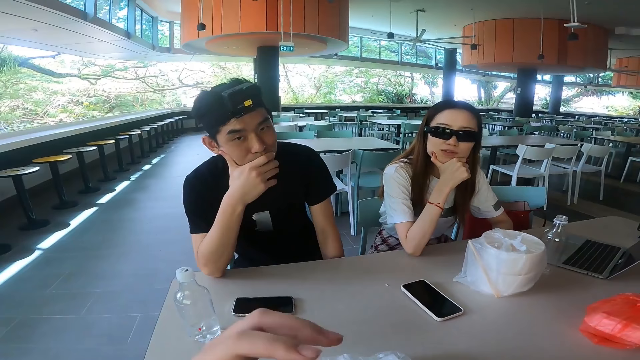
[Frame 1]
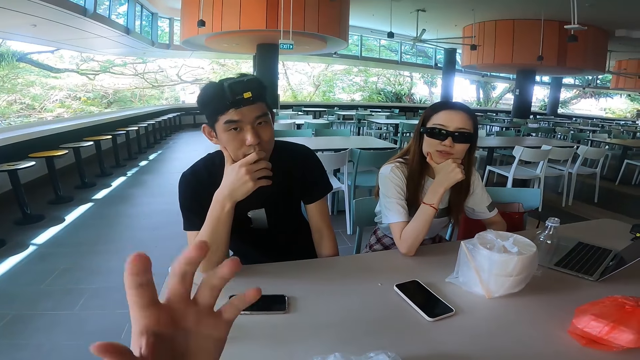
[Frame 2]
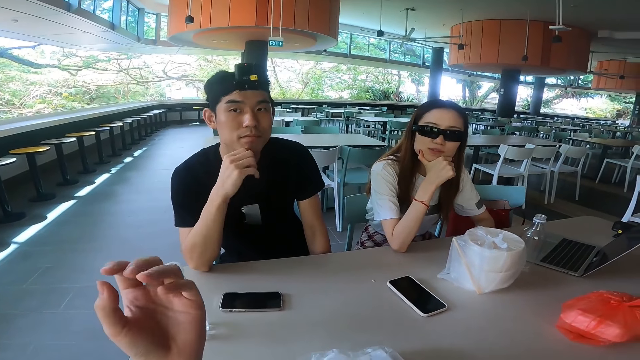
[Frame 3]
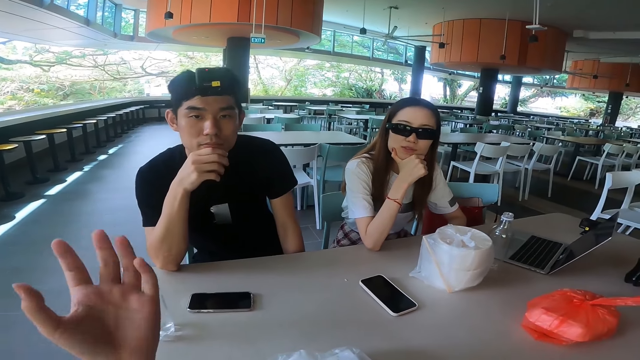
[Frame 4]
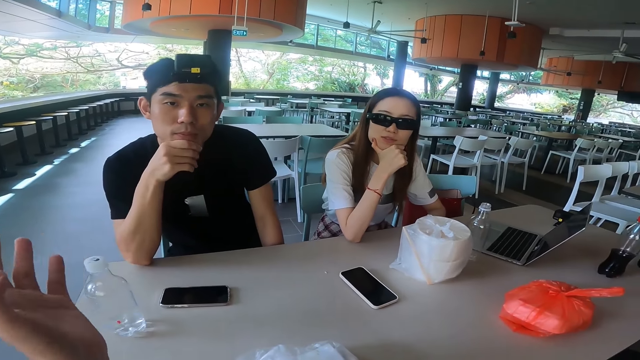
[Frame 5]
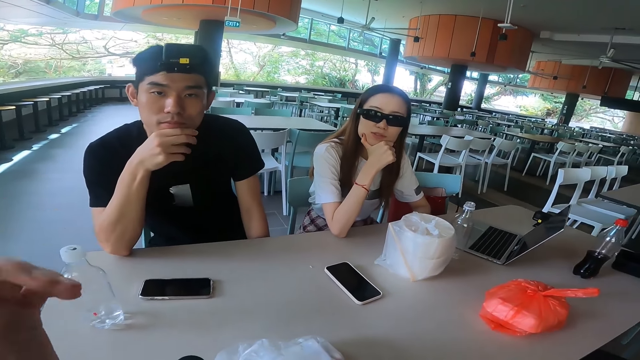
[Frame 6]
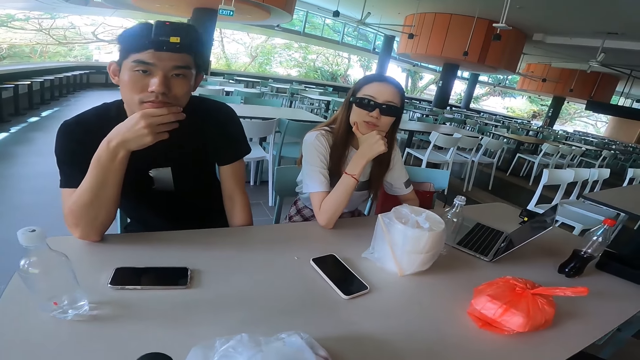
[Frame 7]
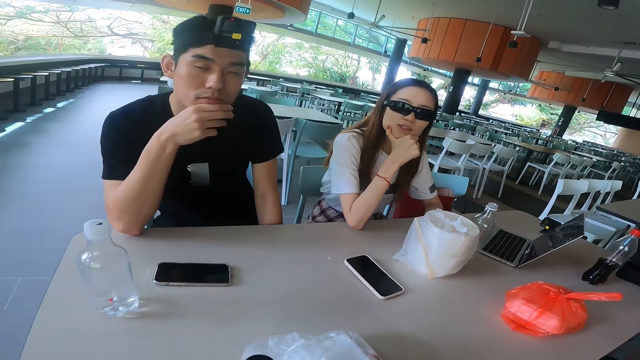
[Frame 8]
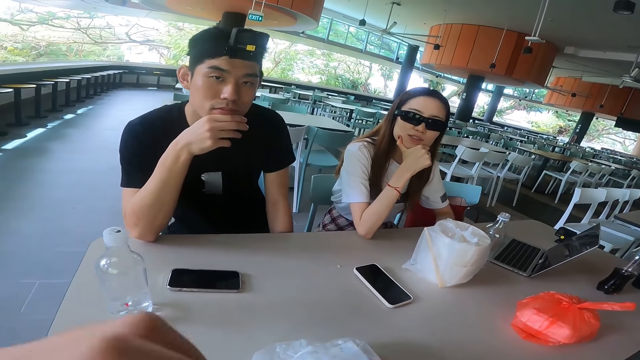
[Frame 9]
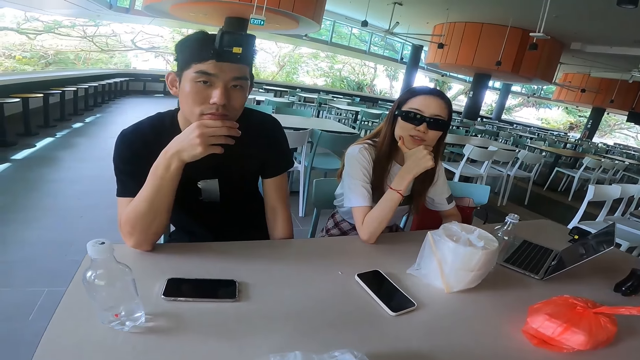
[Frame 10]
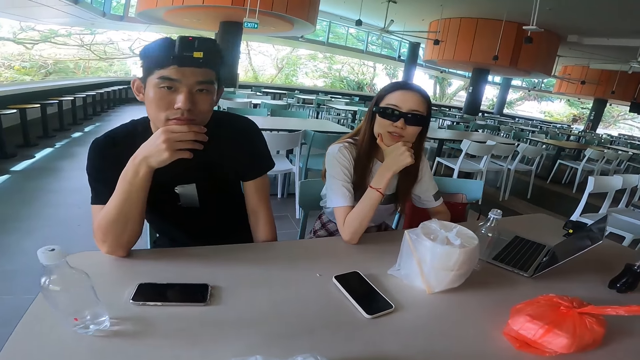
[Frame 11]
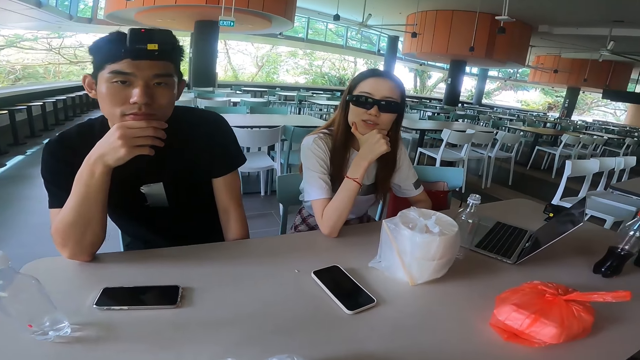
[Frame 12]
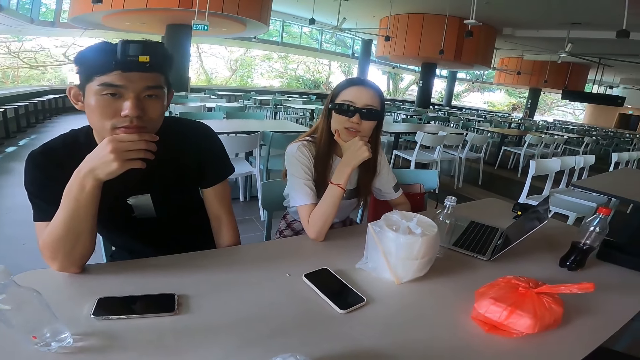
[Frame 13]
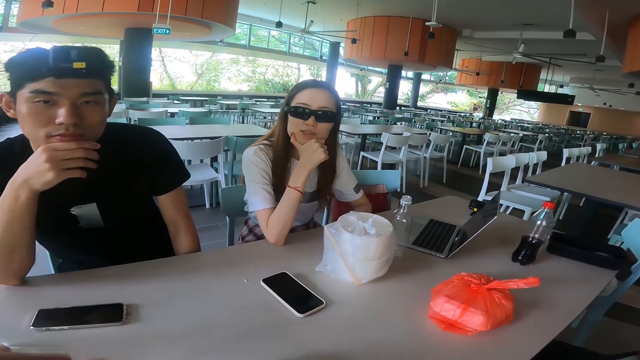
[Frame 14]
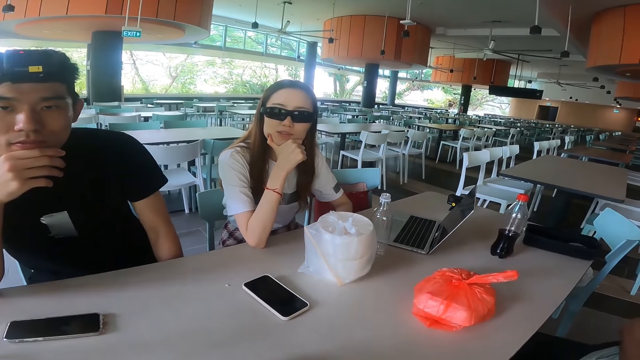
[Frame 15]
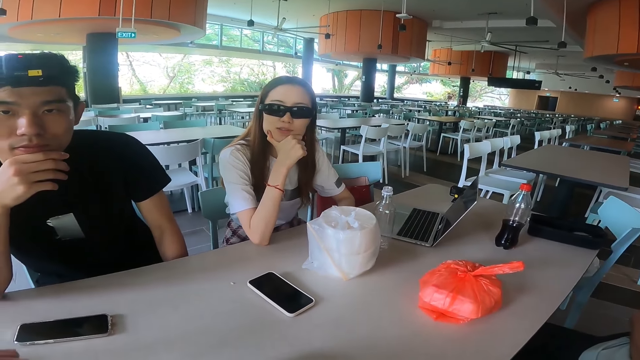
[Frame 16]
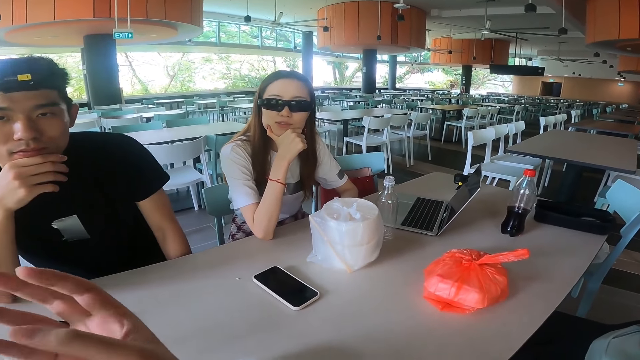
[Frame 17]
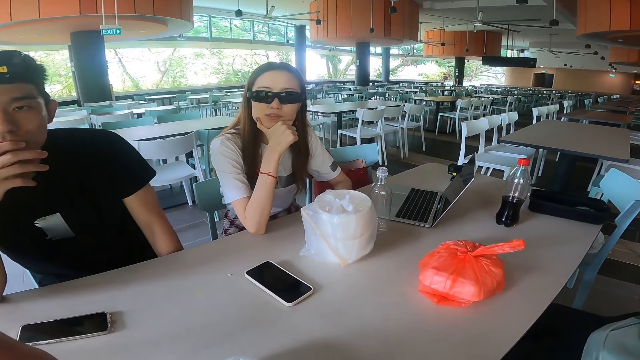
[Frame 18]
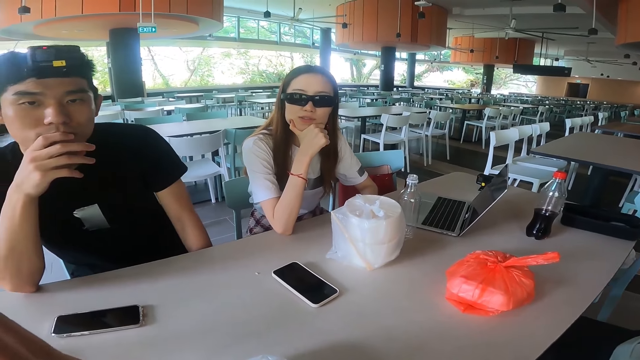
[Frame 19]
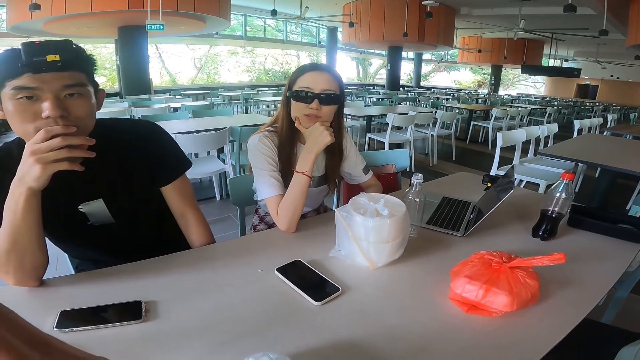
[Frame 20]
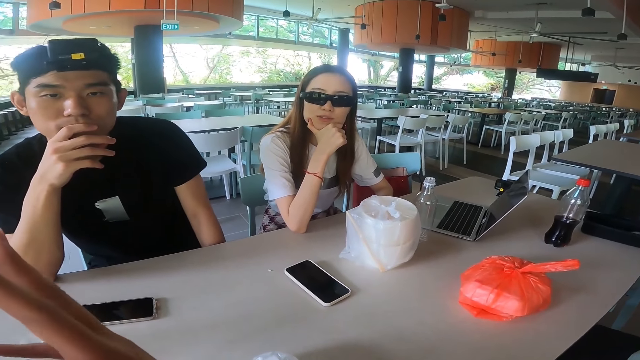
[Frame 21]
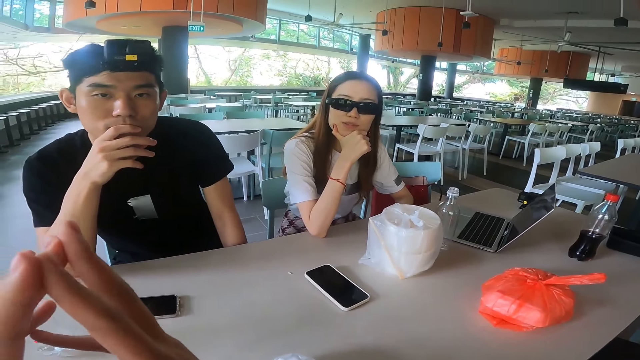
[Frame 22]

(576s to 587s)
The camera wearer touches the table. They gesture with a hand and talk with a hand. They gesture with hands.

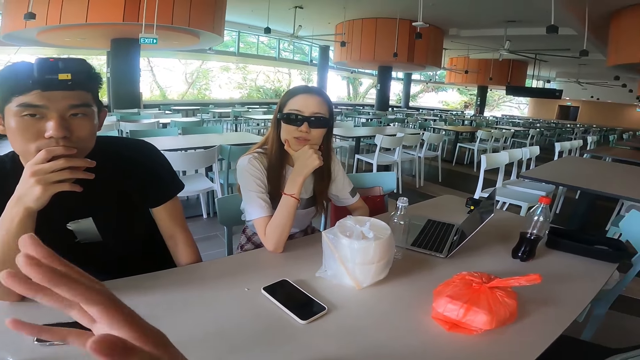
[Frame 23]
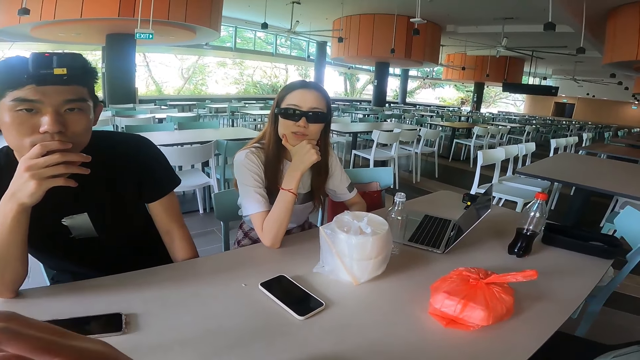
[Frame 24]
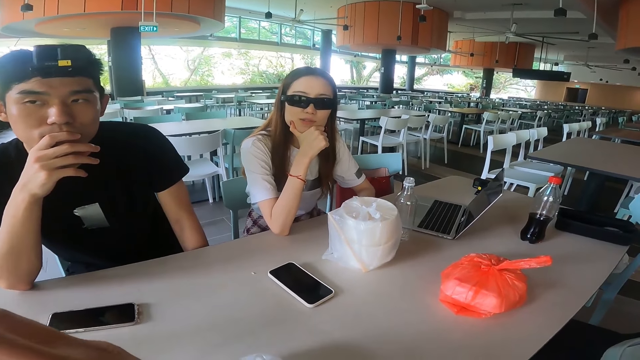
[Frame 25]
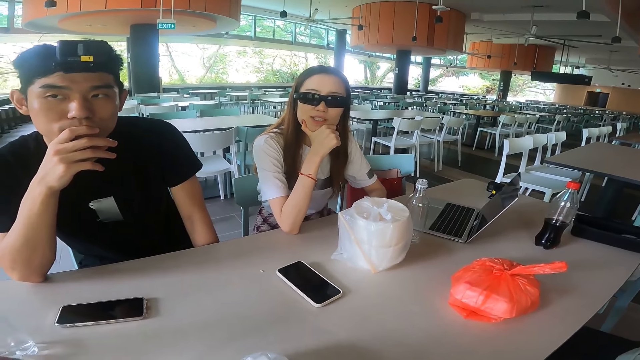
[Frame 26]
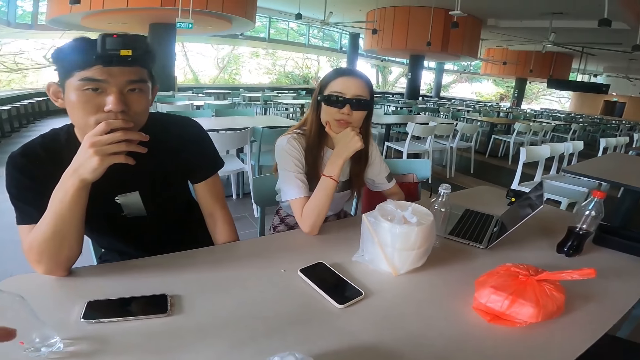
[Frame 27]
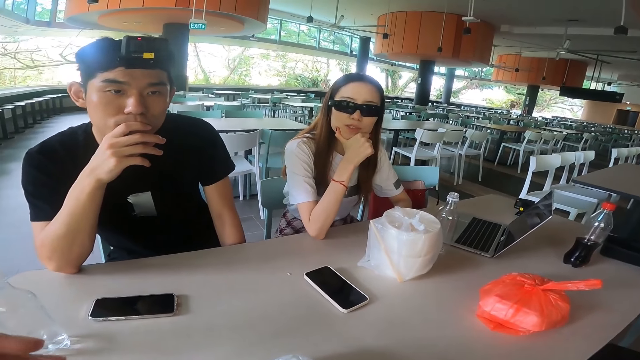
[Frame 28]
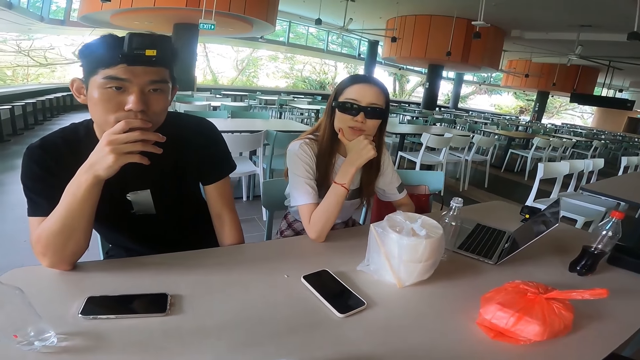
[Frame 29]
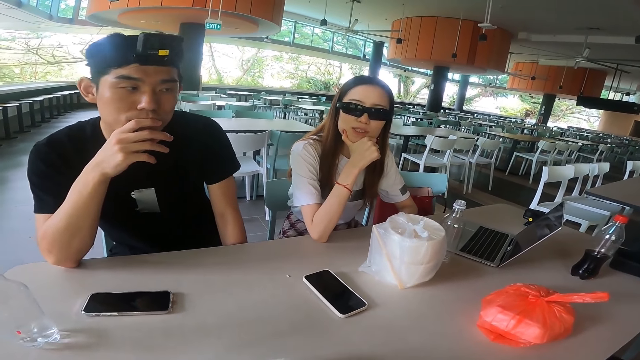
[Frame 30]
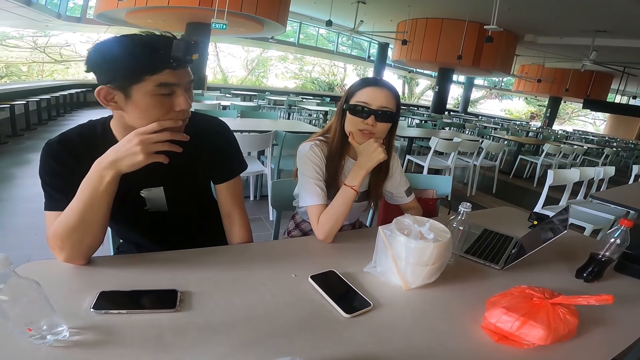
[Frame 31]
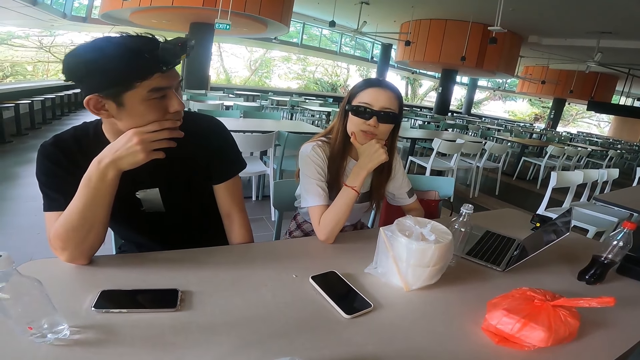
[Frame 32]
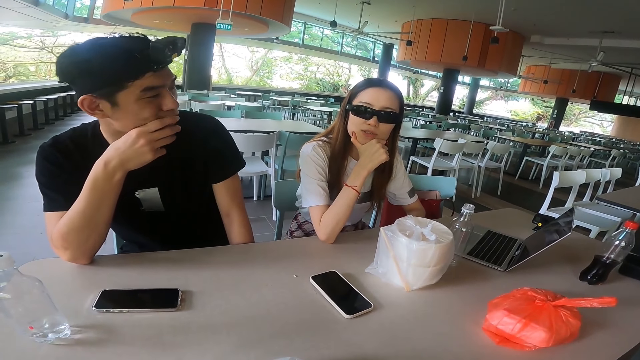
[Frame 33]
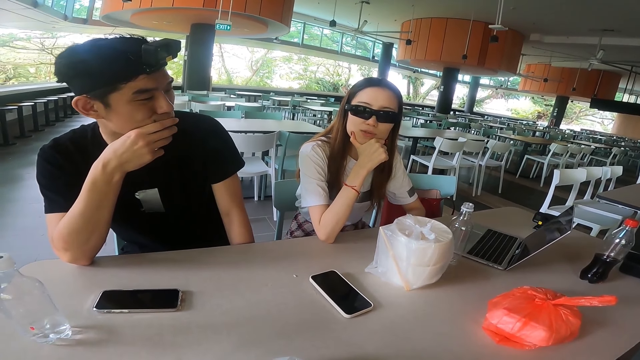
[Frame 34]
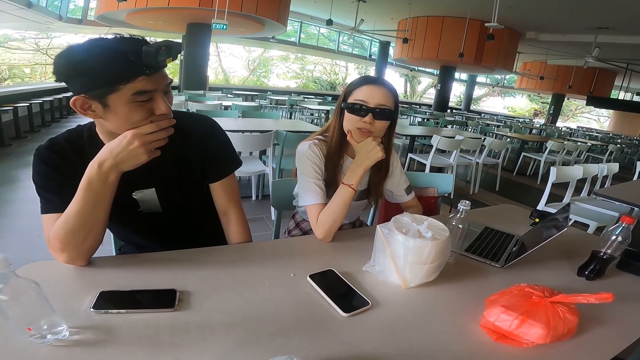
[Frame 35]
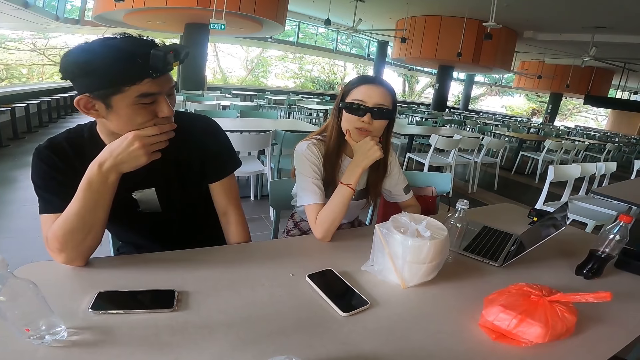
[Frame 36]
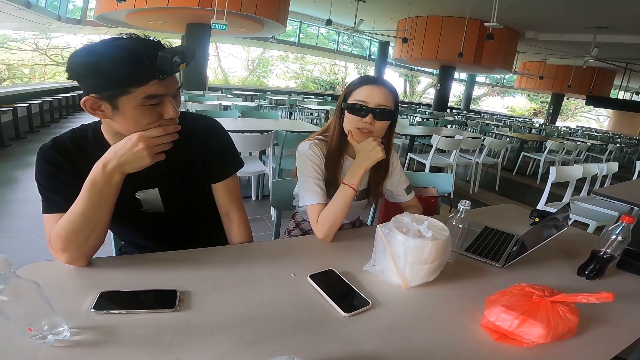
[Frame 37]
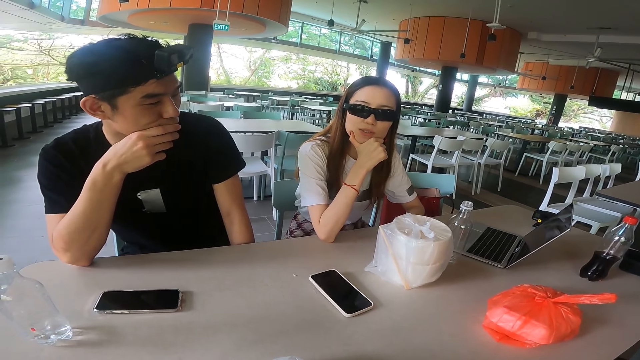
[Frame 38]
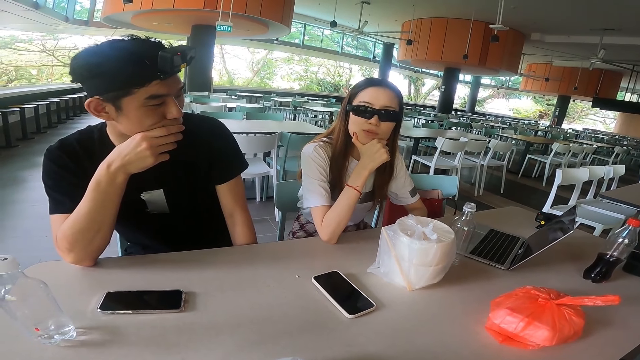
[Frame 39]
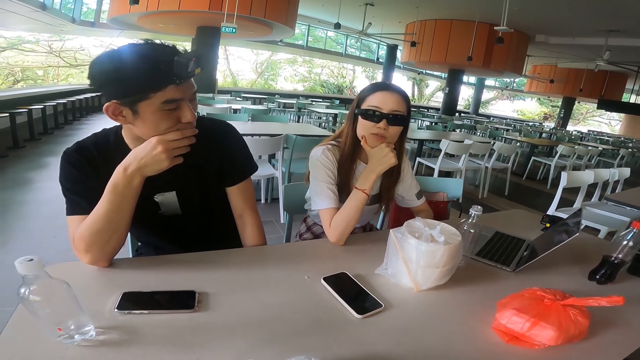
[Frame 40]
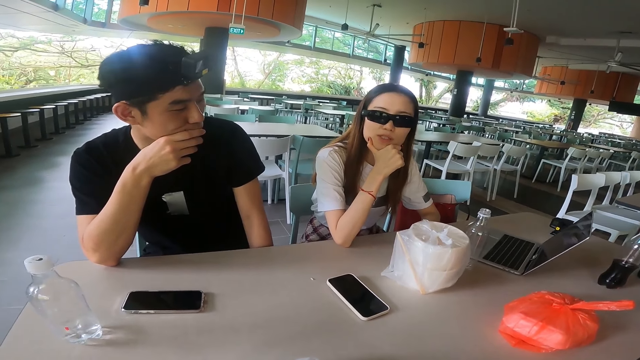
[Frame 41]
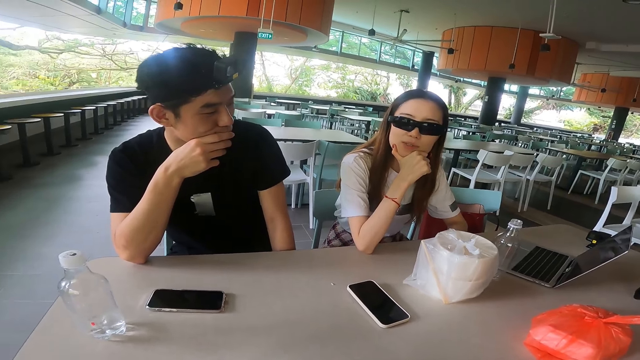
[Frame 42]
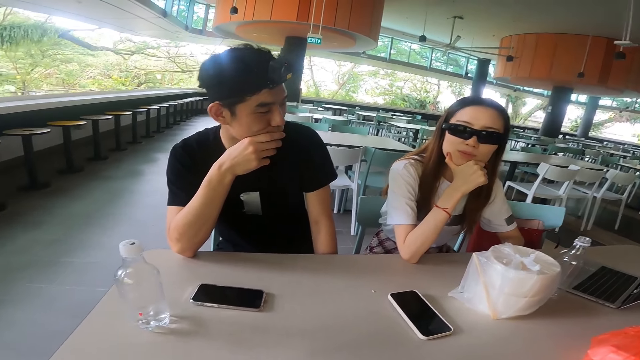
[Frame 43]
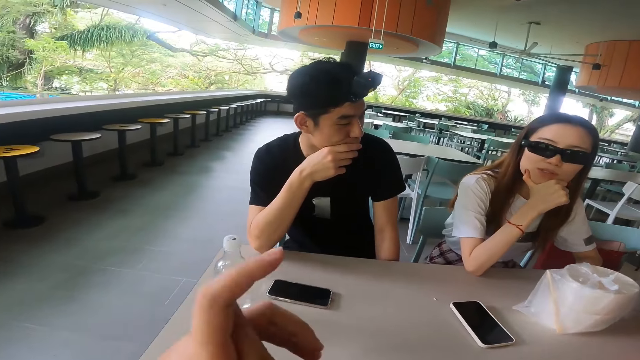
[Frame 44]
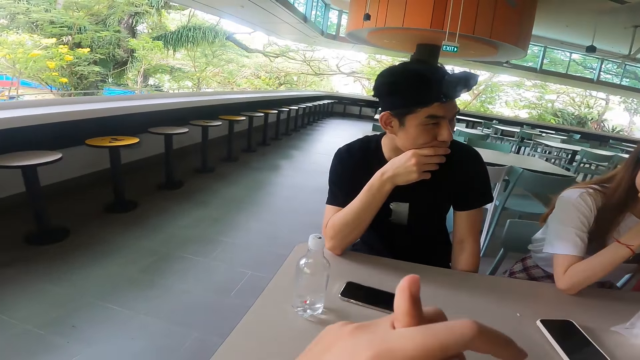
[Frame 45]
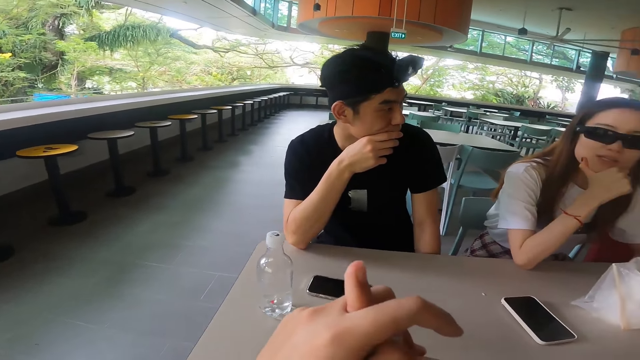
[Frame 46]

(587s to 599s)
Someone talks while touching the chin. Another person talks while touching the cheeks. The first person talks while touching the chin.
